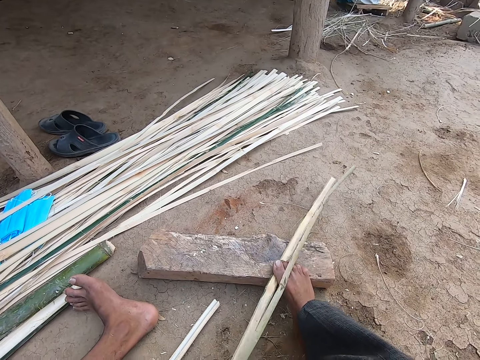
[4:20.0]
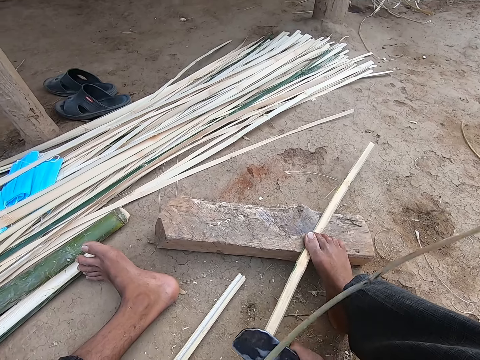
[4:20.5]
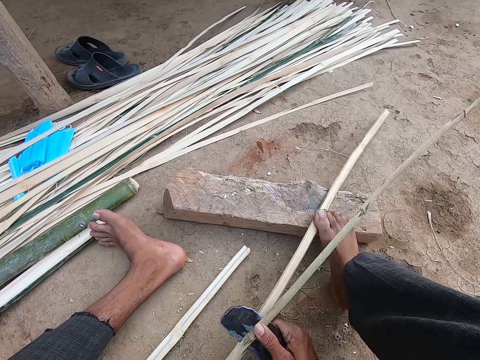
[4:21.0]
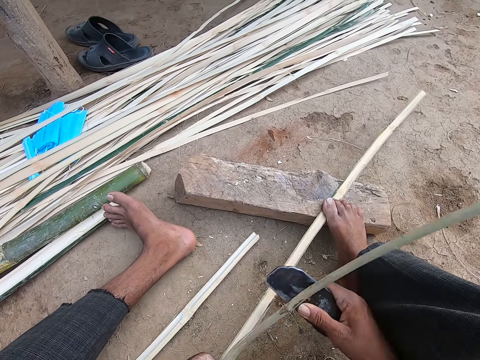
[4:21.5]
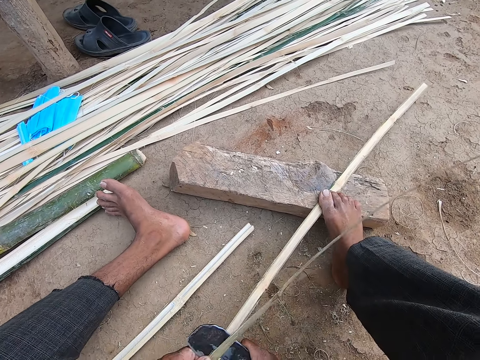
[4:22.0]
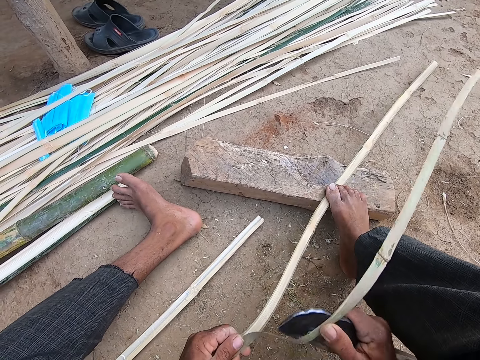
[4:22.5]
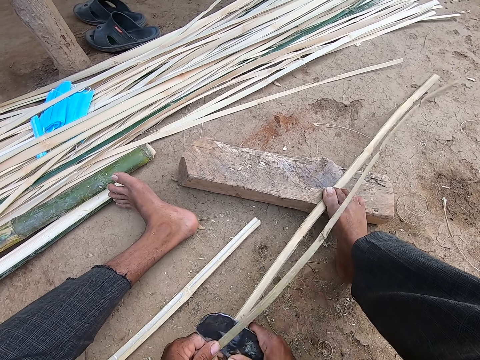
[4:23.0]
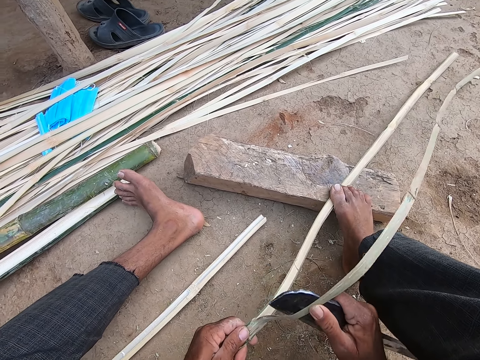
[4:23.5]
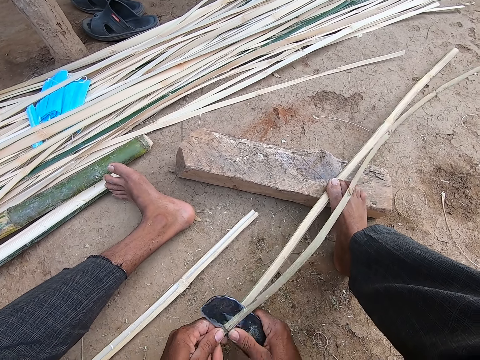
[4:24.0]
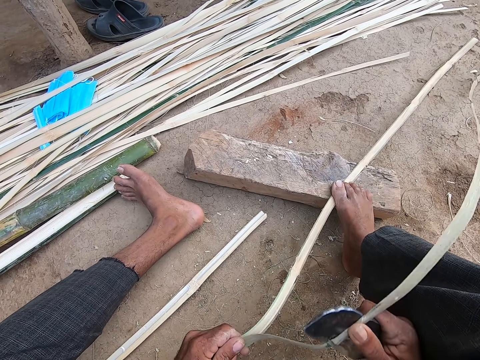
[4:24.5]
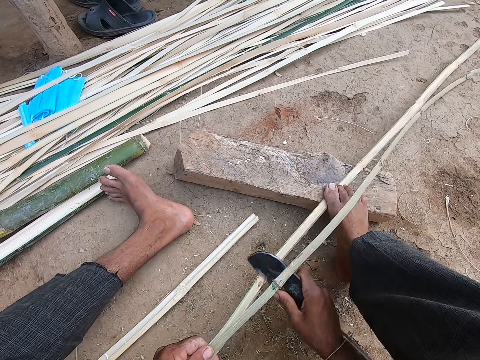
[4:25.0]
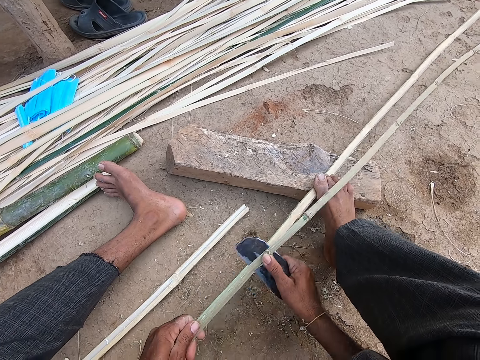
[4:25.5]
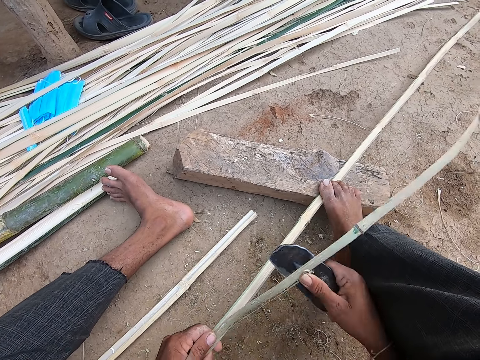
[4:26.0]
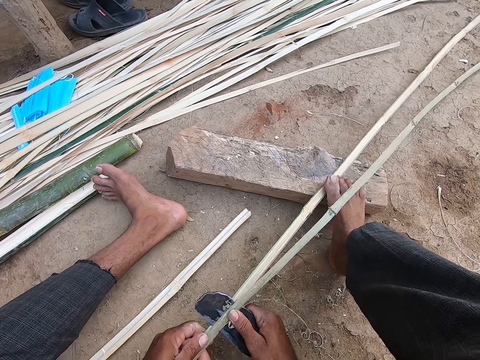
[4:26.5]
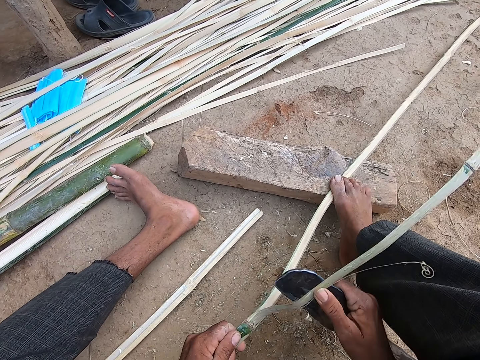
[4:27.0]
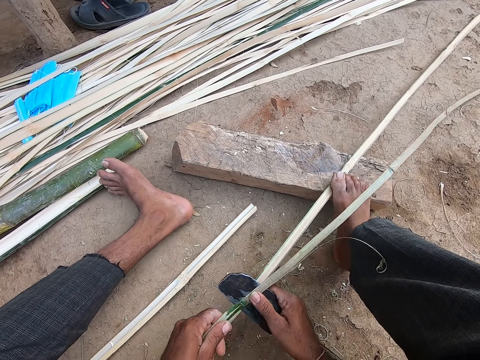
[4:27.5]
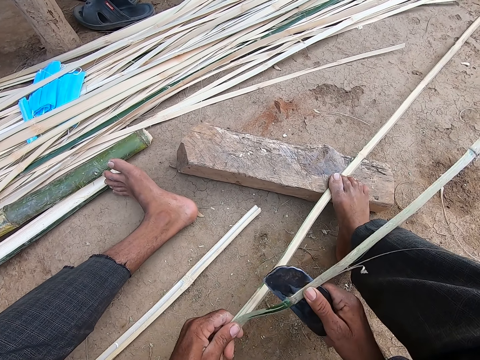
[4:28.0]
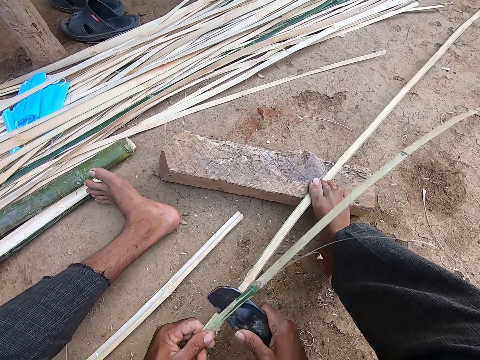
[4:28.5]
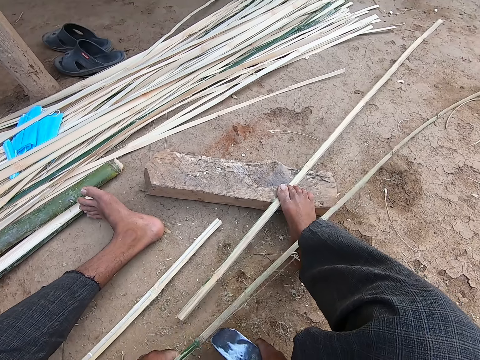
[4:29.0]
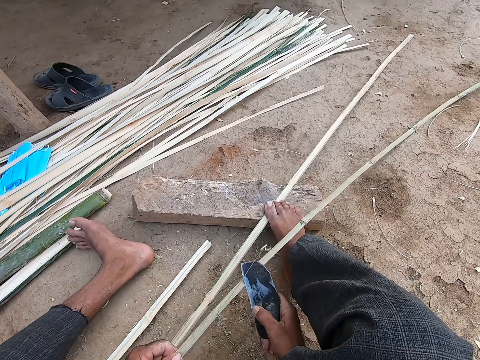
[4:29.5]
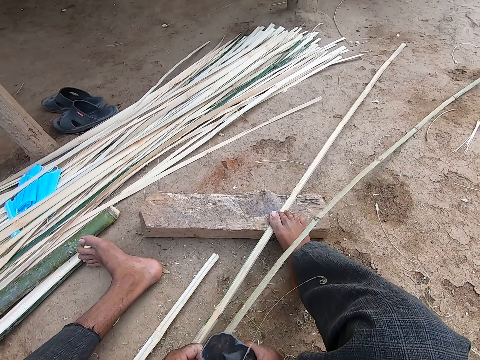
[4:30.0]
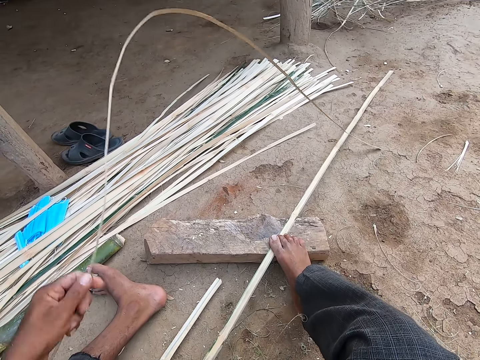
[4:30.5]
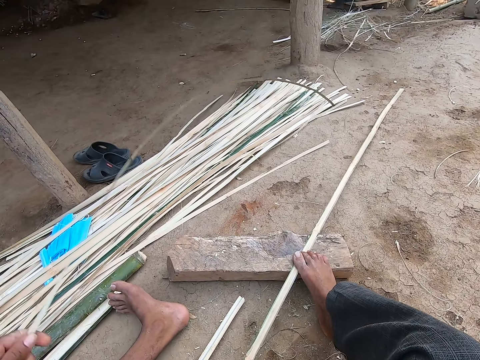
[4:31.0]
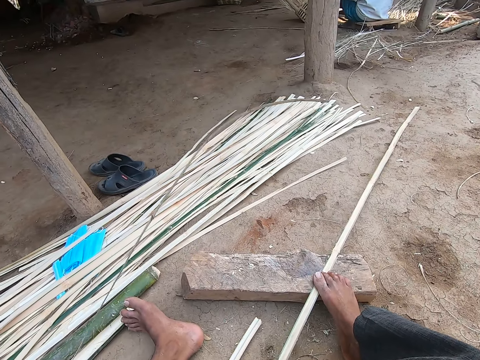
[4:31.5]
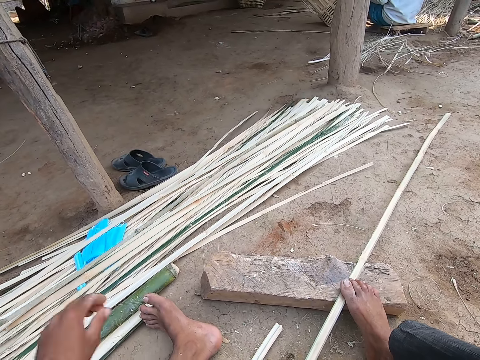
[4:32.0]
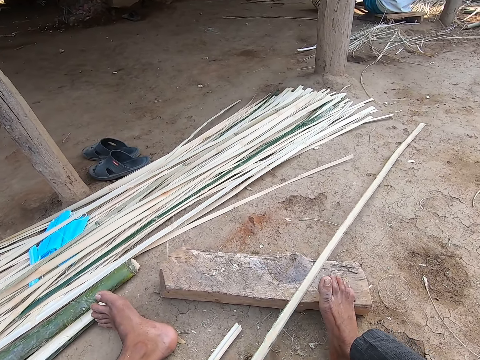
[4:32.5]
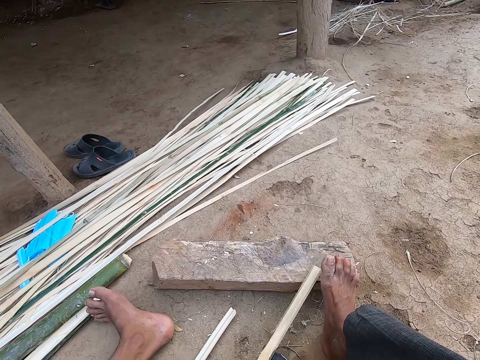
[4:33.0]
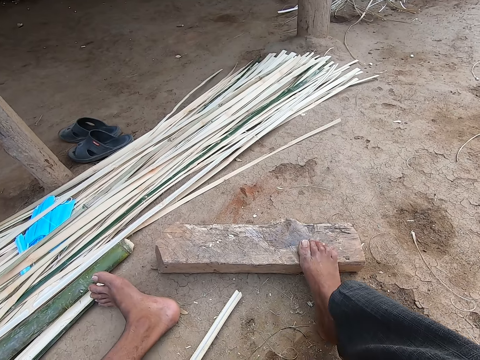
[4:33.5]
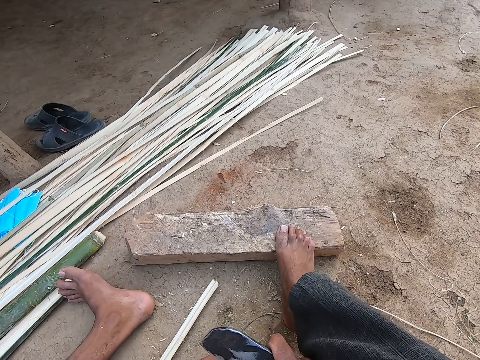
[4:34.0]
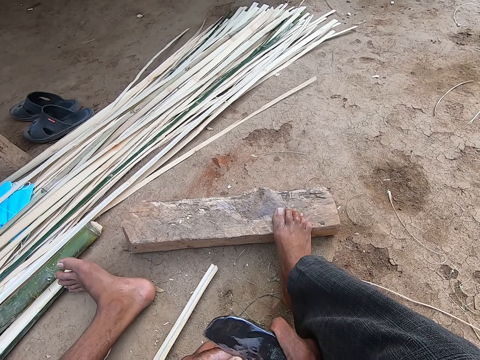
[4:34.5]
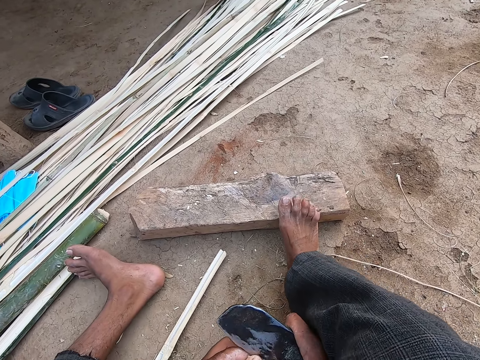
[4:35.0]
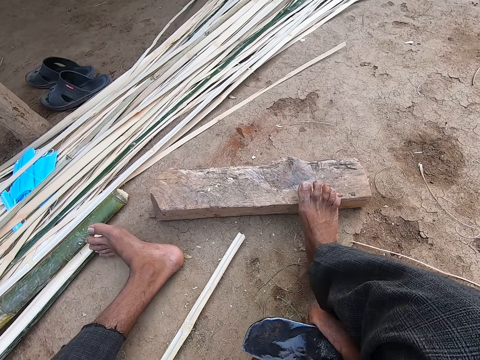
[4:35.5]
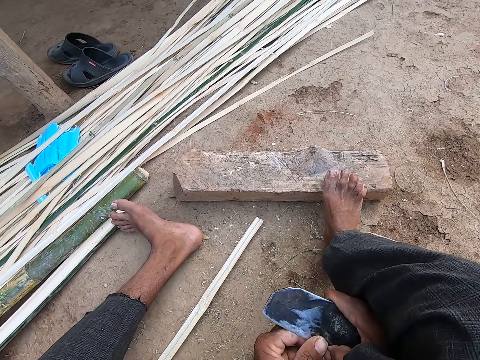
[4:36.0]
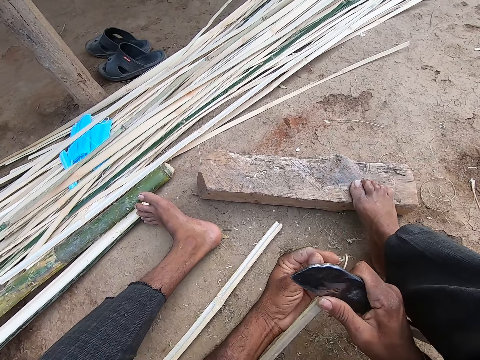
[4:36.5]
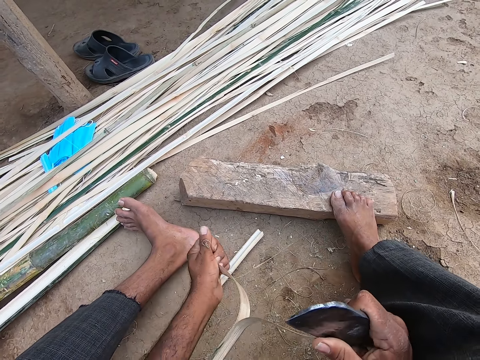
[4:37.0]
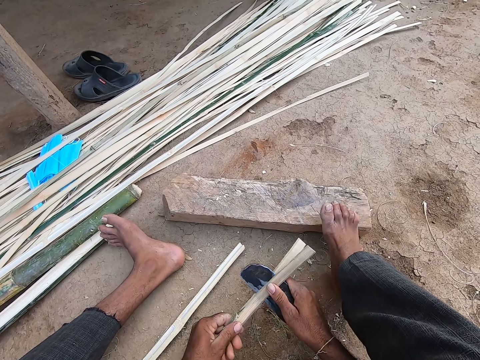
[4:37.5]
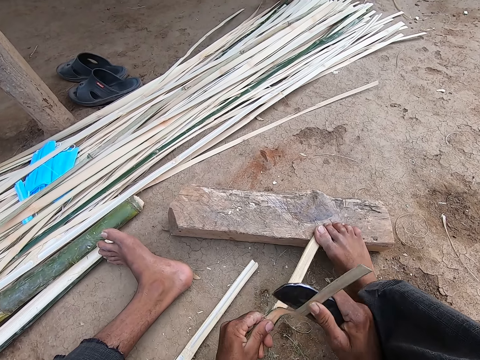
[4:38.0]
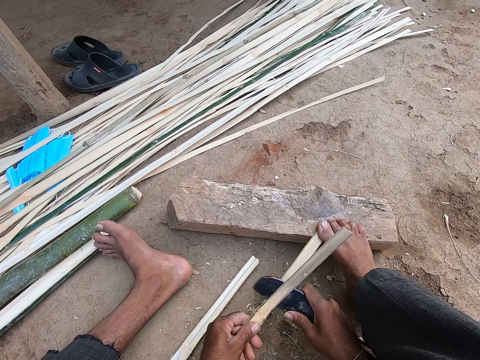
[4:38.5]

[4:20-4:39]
The camera wearer drops a piece of the bamboo stick on the pile of bamboo strips with his left hand. He pulls a piece of the bamboo stick on the ground with his left hand. He cuts off the bamboo. He splits the piece of the strip with the kindling axe in his right hand.

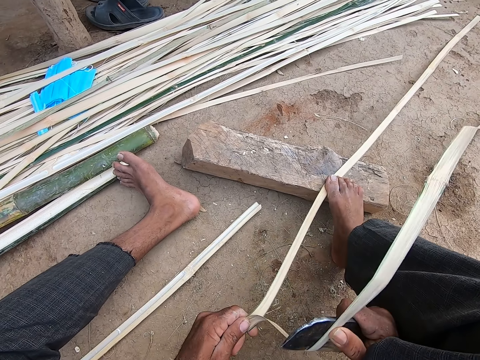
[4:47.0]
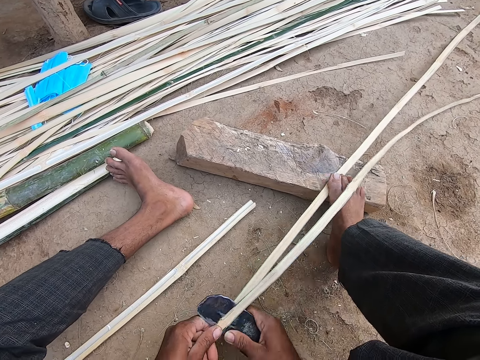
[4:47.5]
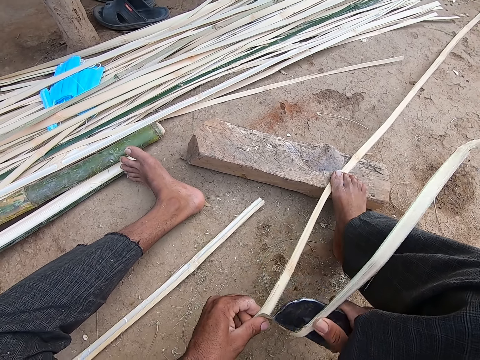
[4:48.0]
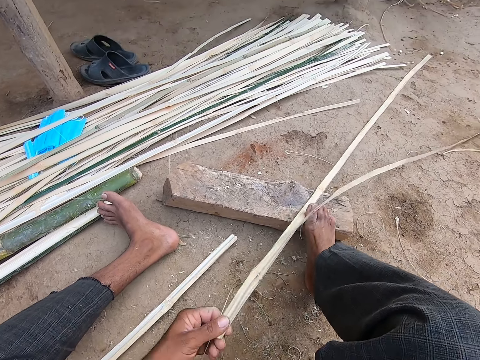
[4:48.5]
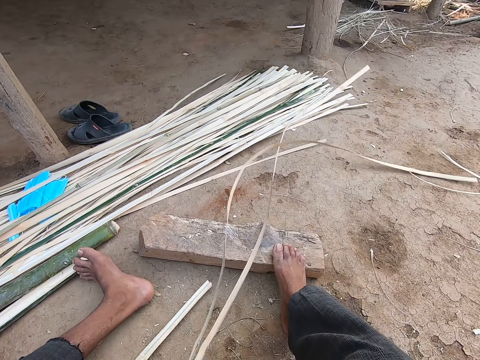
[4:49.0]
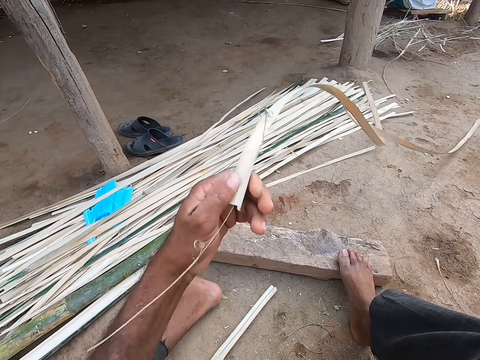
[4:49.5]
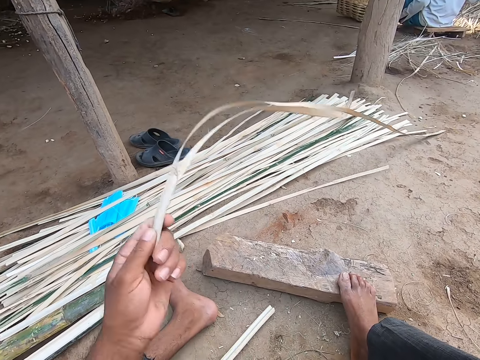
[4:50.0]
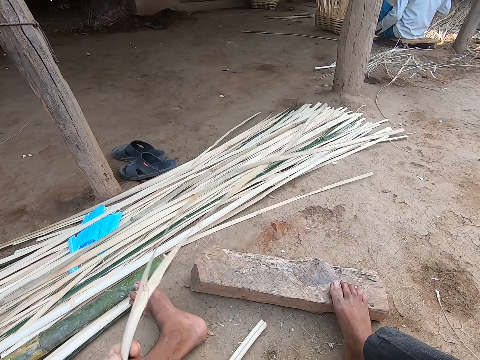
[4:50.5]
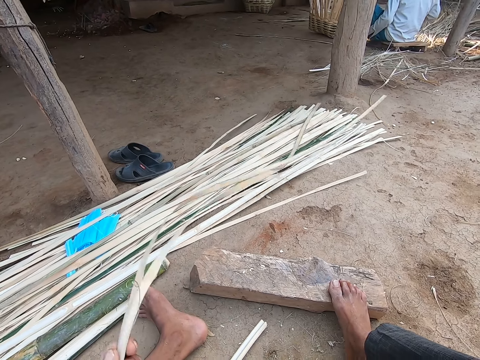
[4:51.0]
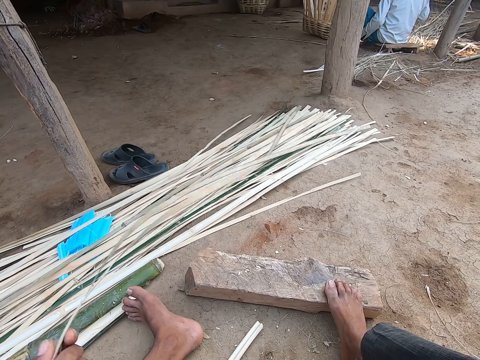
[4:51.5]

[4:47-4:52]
The camera wearer moves the bamboo strip on the floor with his left hand.

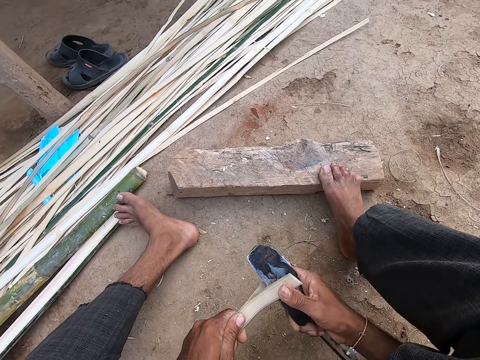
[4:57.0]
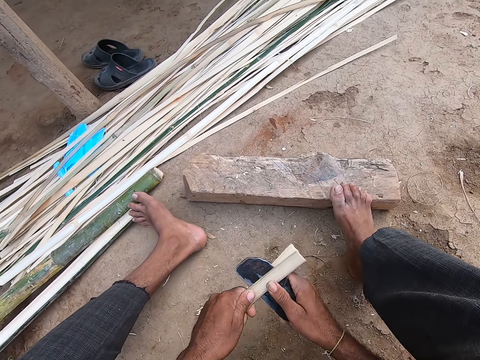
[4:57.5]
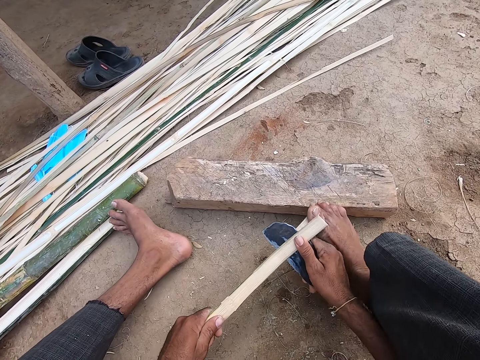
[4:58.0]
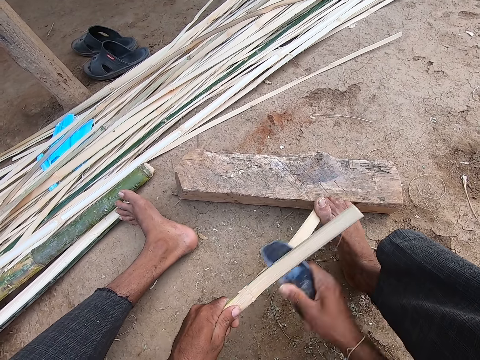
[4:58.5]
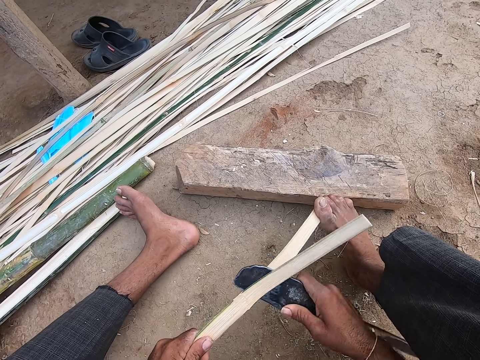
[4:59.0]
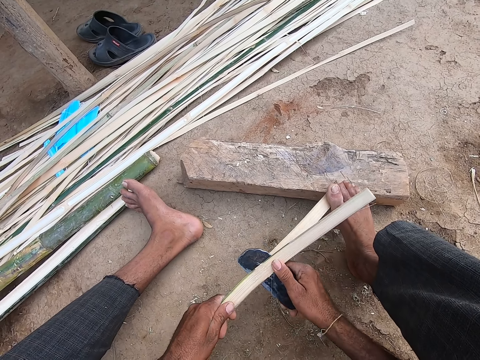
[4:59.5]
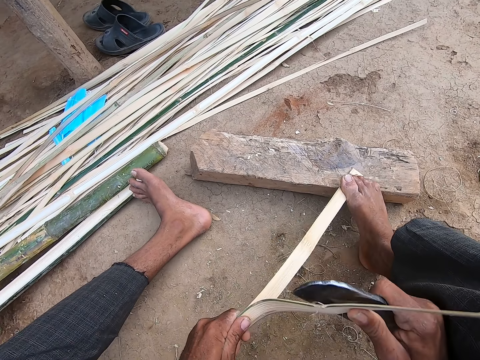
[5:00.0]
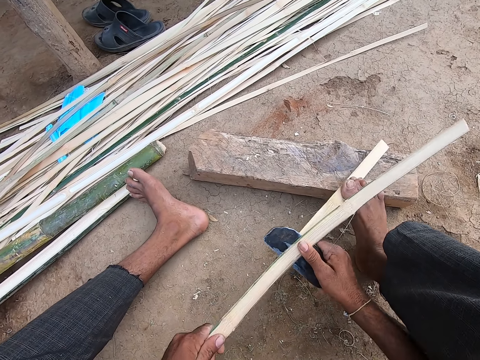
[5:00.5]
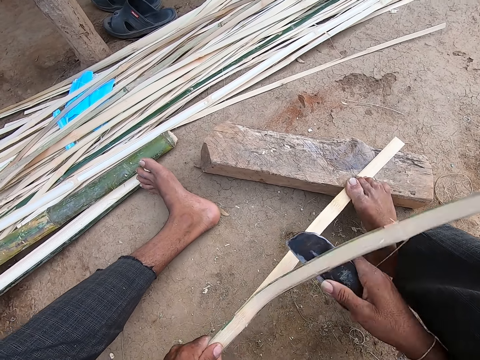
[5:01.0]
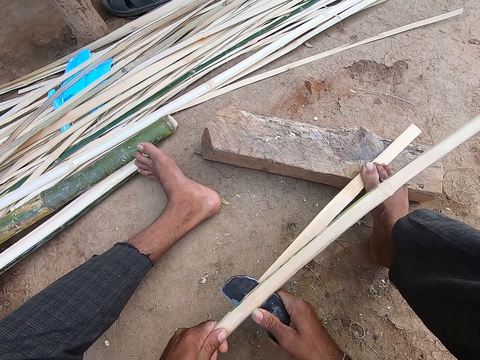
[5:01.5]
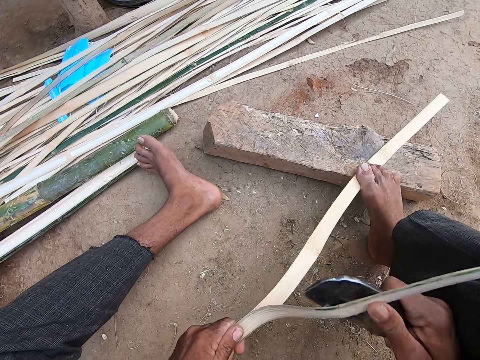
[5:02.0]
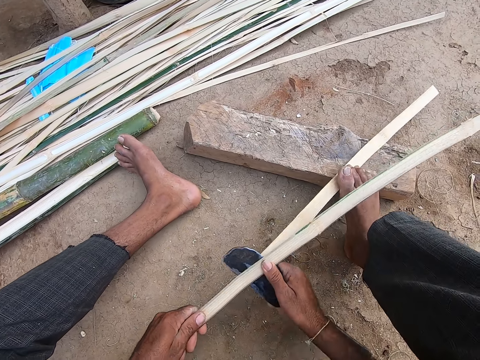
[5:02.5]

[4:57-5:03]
The camera wearer cuts the bamboo with a big knife. He holds the bamboo strip against the log of wood with his right leg. He cuts the bamboo with the big knife again.
